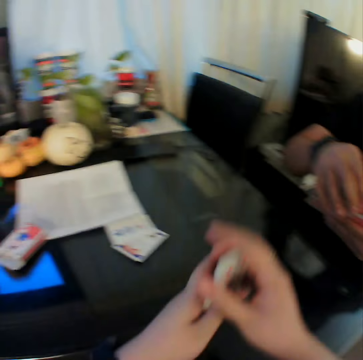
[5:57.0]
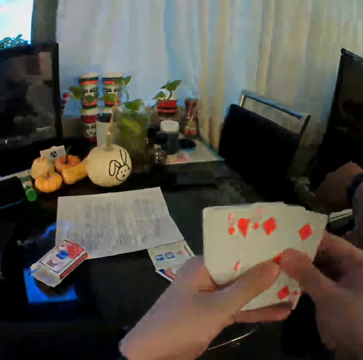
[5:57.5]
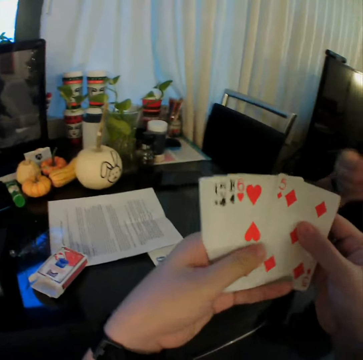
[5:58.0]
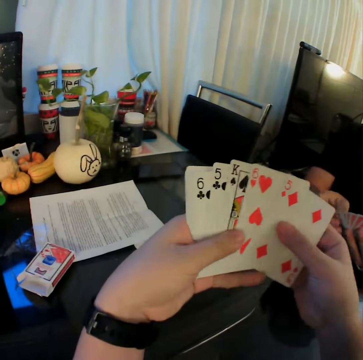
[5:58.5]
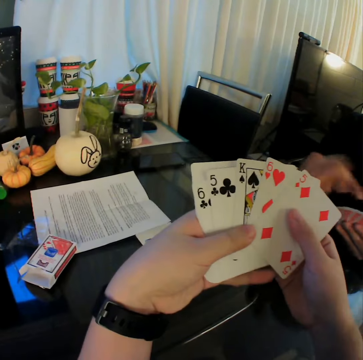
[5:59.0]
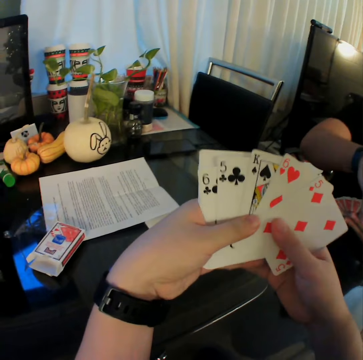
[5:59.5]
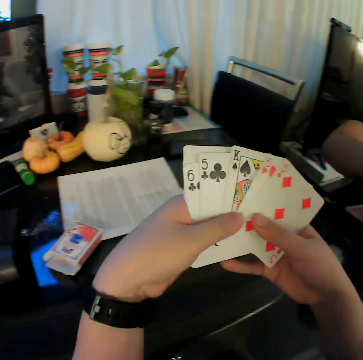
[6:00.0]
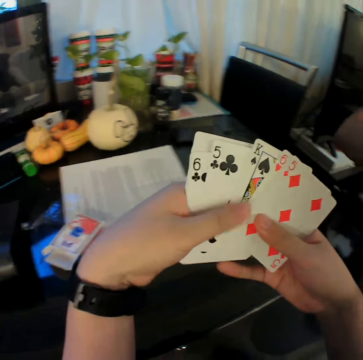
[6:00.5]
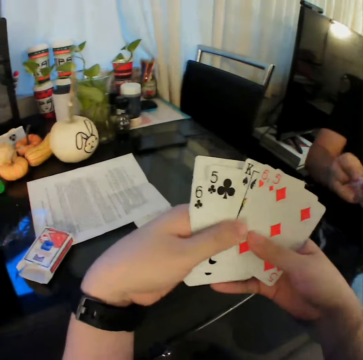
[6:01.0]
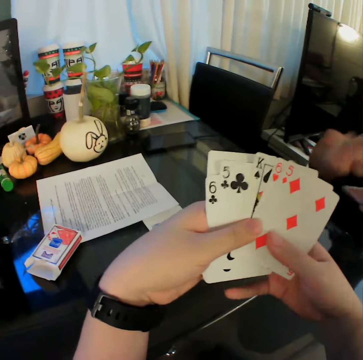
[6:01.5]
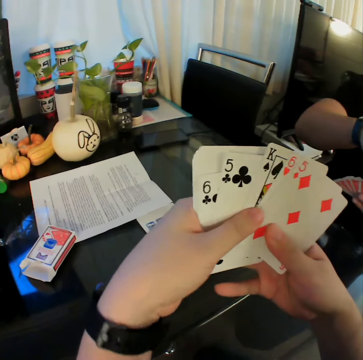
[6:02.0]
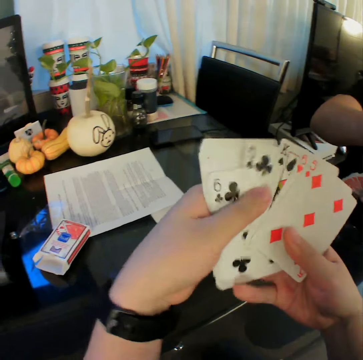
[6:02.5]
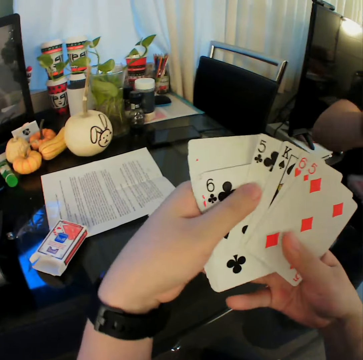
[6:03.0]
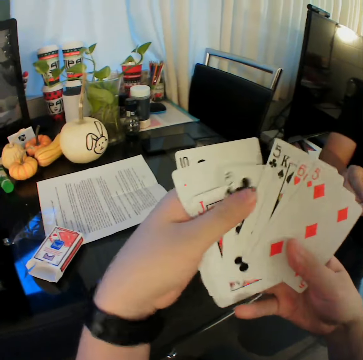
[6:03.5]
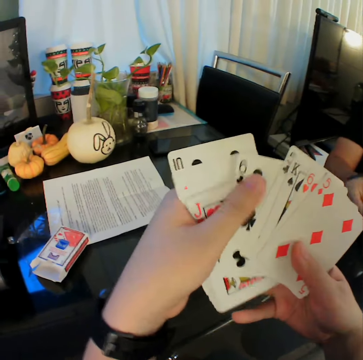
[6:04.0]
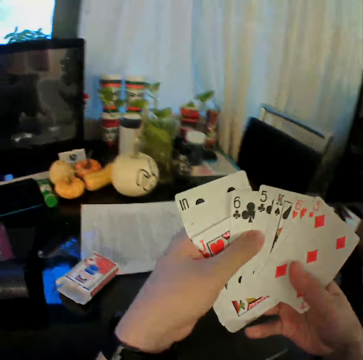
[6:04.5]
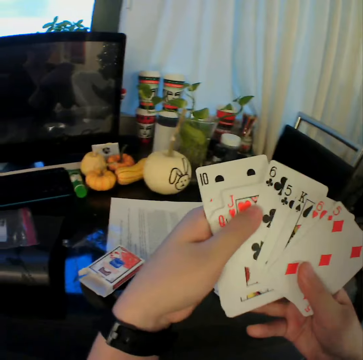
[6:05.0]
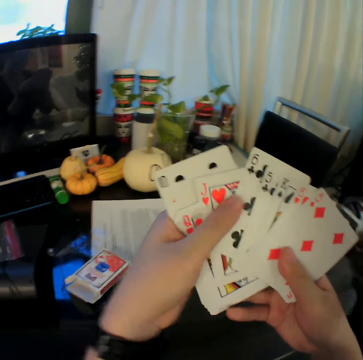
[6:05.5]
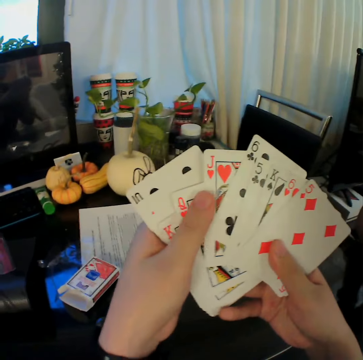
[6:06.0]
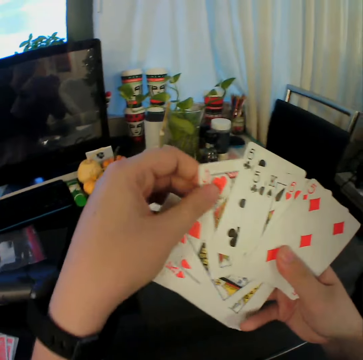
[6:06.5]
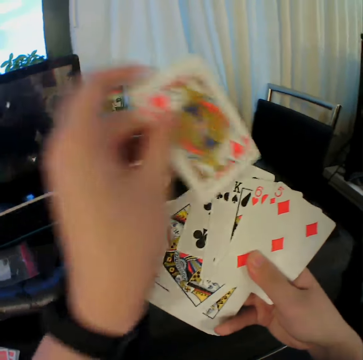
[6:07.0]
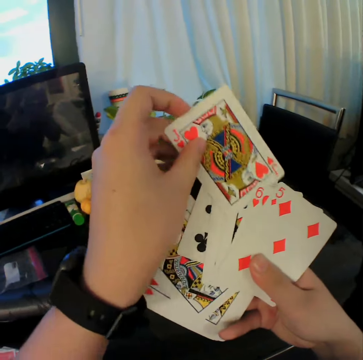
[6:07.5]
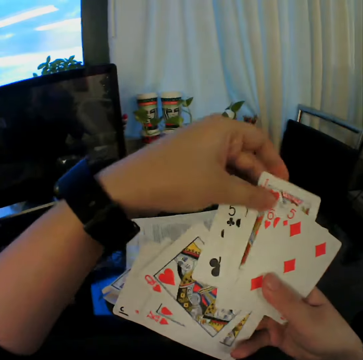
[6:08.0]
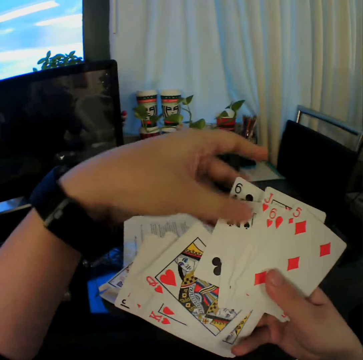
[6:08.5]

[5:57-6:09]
The camera wearer lifts the playing card. He spreads out the cards in both hands. He moves the playing cards. He repositions the cards in his hands with his left hand. He pulls a playing card from the right hand, lifts the playing card, and puts the playing card in the middle of others.

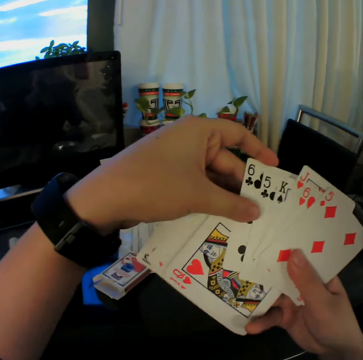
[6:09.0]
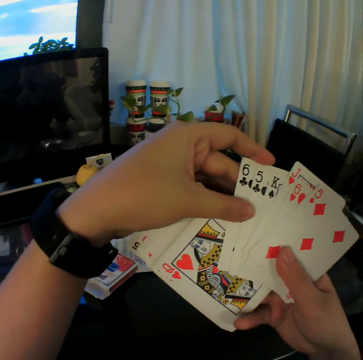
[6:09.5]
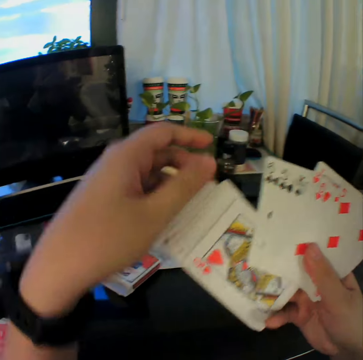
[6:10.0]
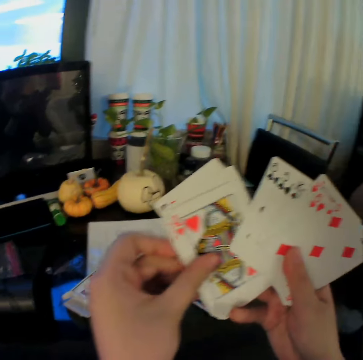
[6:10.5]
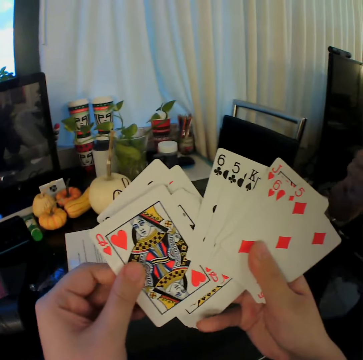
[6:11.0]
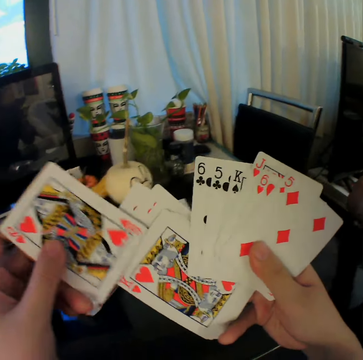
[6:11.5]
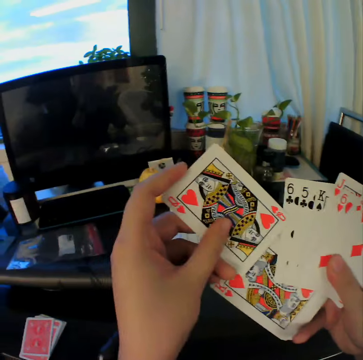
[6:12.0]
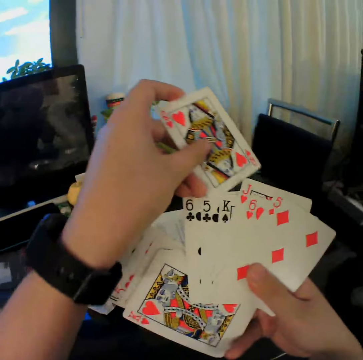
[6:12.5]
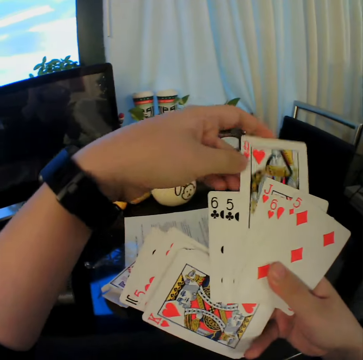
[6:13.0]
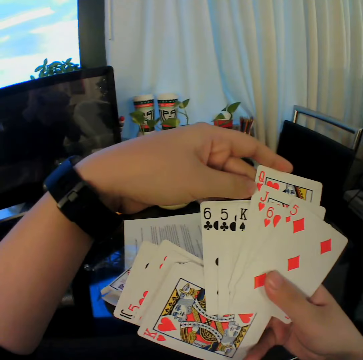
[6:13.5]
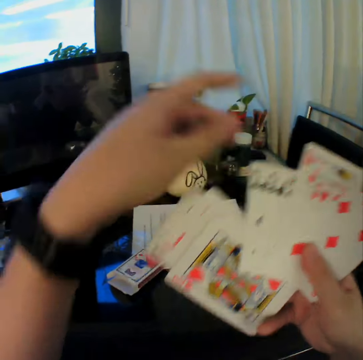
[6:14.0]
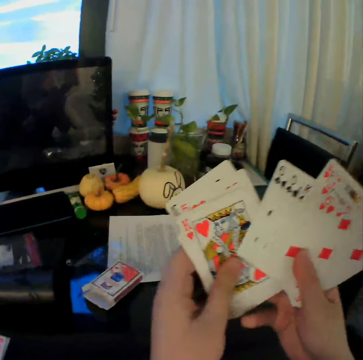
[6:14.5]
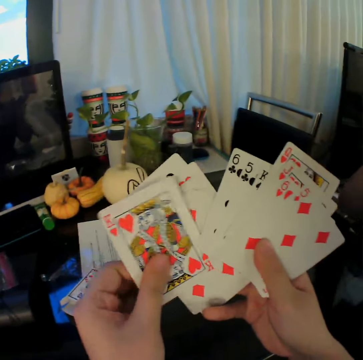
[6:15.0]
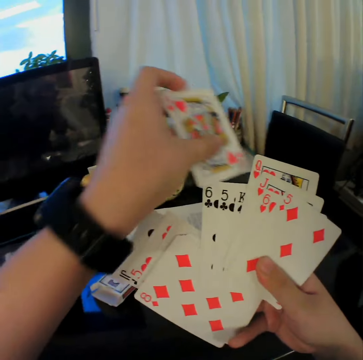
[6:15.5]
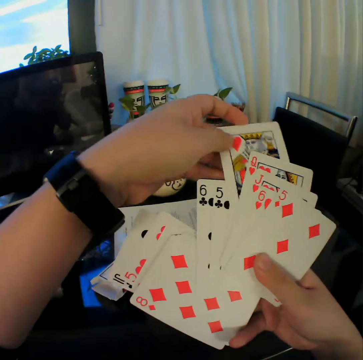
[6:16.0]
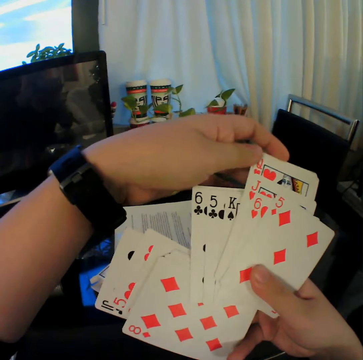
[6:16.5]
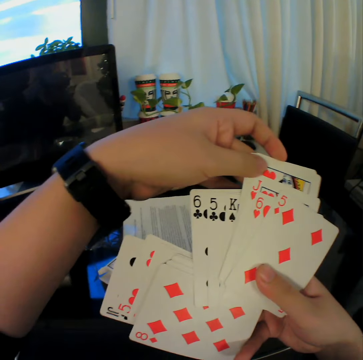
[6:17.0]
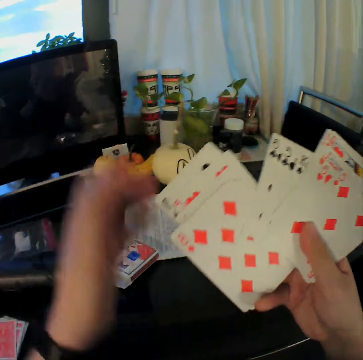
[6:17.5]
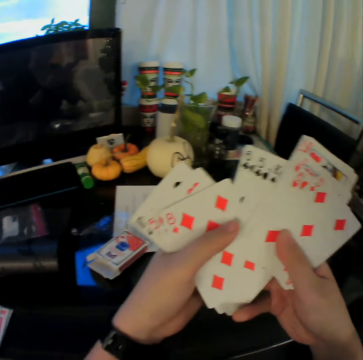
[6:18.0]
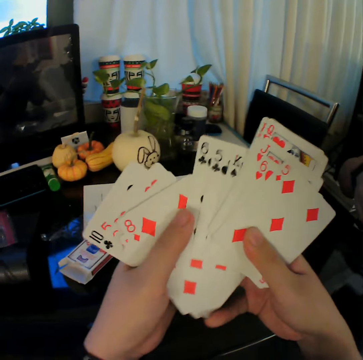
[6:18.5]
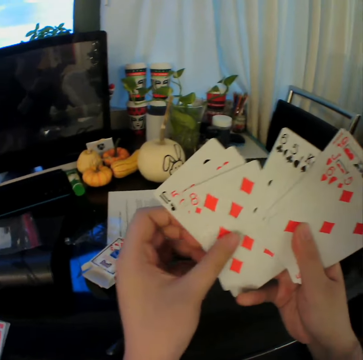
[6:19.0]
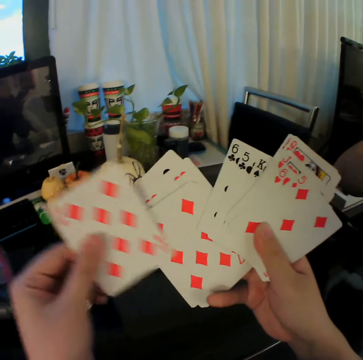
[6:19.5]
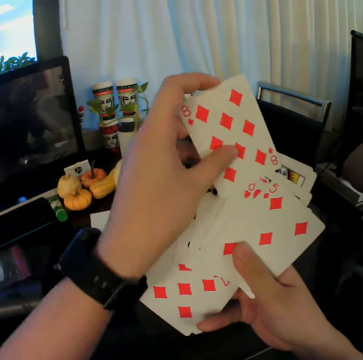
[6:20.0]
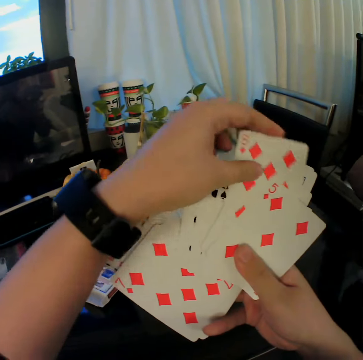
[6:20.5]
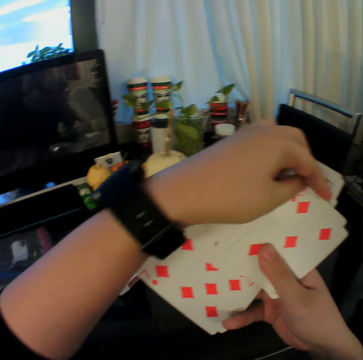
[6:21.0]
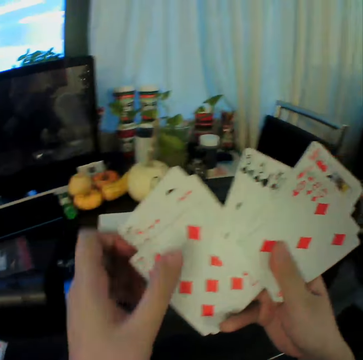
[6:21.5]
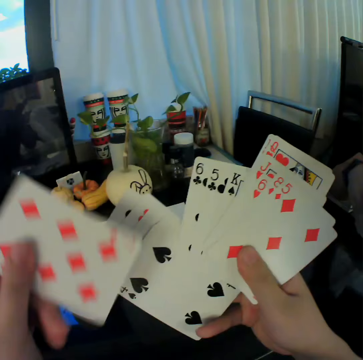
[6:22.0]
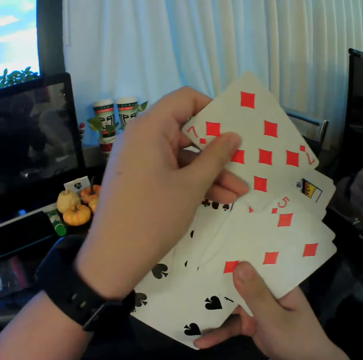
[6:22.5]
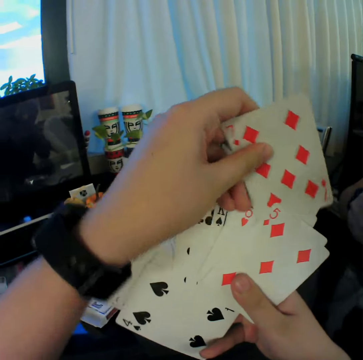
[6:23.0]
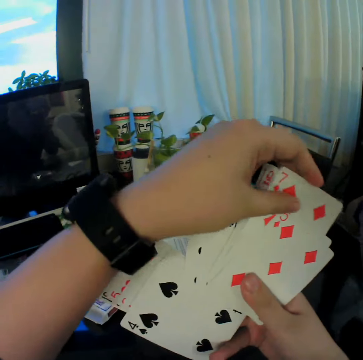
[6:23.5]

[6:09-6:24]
The camera wearer touches the playing card. They lift the left hand. They touch the playing card. They pull a playing card from the right hand. They put the playing card in the middle of others. They lift the left hand. They put the playing card in the middle of others. They move the left hand. They hold the playing cards. They pull a playing card from the right hand. They lift the left hand. They put the playing card in the middle of others. They move the left hand. They hold the playing cards. They look at the playing cards. They pull a playing card from the right hand. They lift the left hand. They put the playing card in the middle of others. They lift the left hand. They hold the playing cards. They pull a playing card from the right hand. They lift the left hand. They put the playing card in the middle of others.

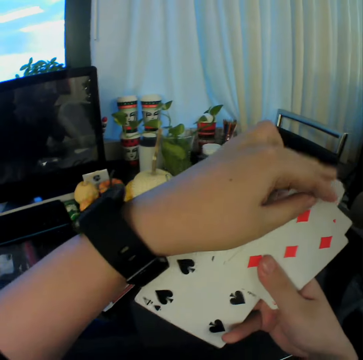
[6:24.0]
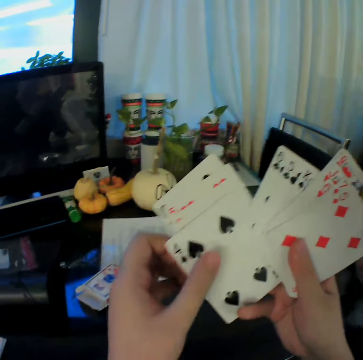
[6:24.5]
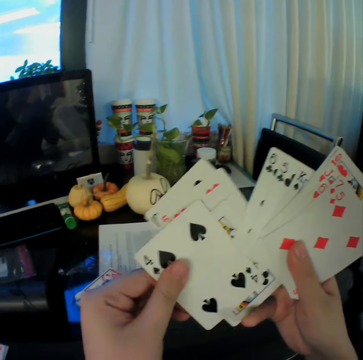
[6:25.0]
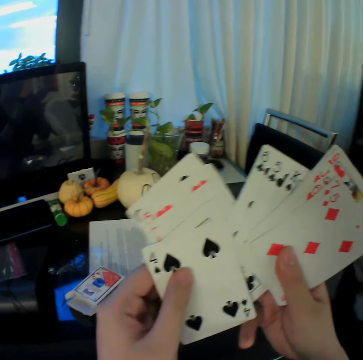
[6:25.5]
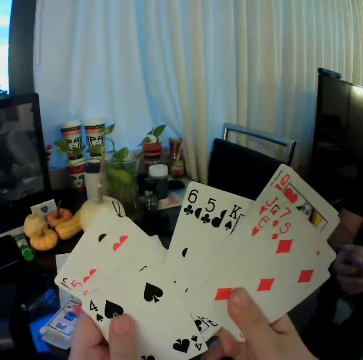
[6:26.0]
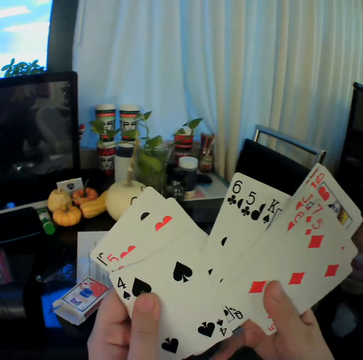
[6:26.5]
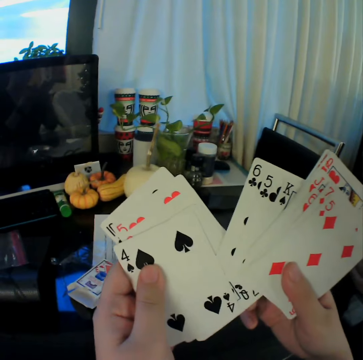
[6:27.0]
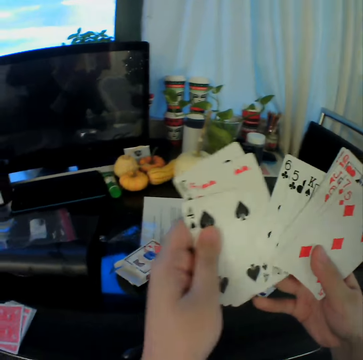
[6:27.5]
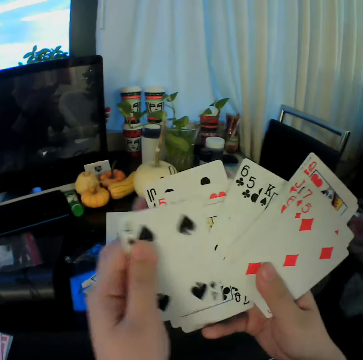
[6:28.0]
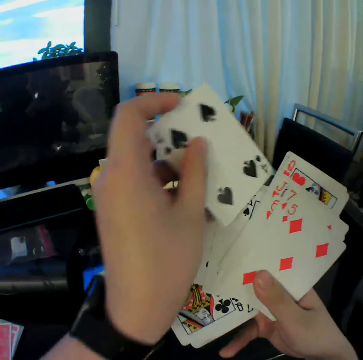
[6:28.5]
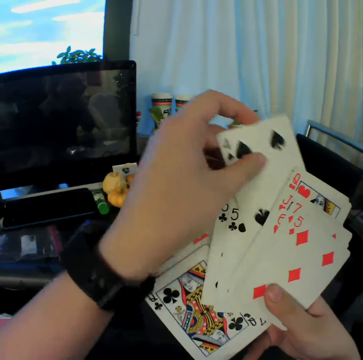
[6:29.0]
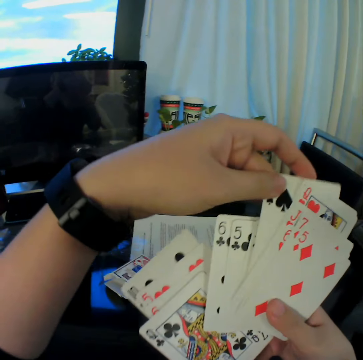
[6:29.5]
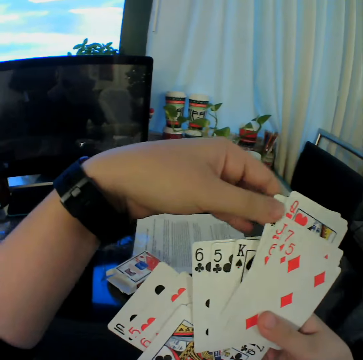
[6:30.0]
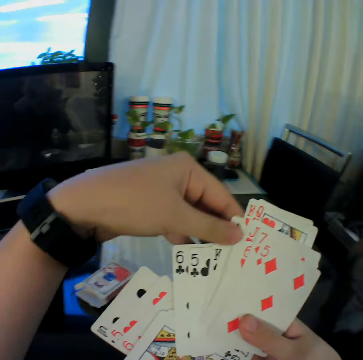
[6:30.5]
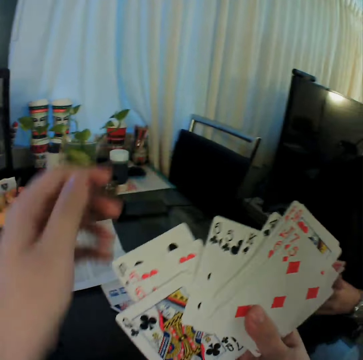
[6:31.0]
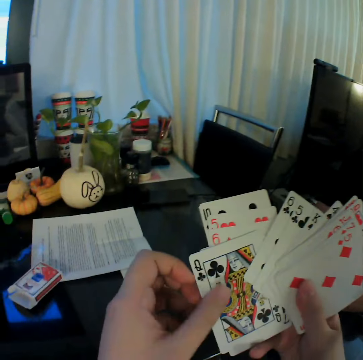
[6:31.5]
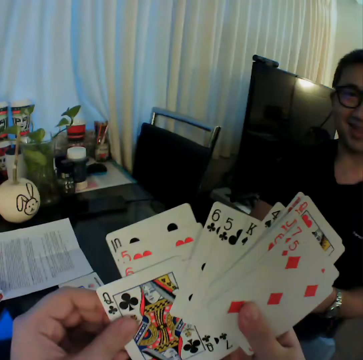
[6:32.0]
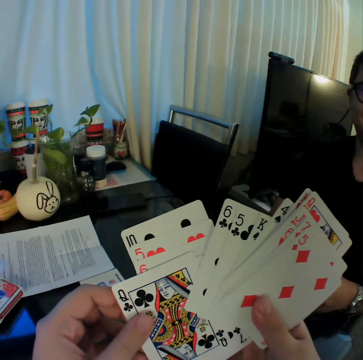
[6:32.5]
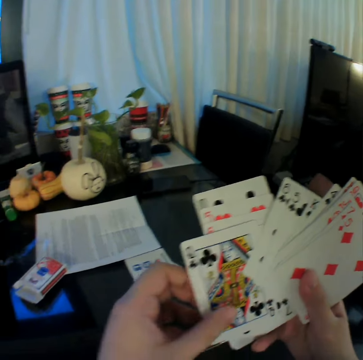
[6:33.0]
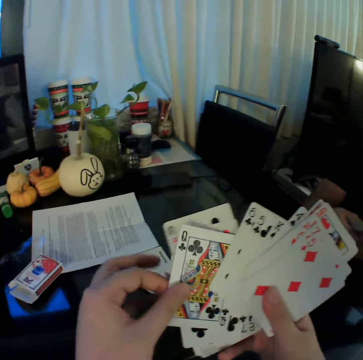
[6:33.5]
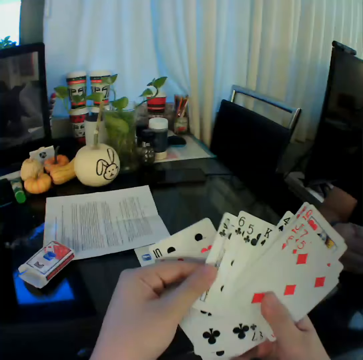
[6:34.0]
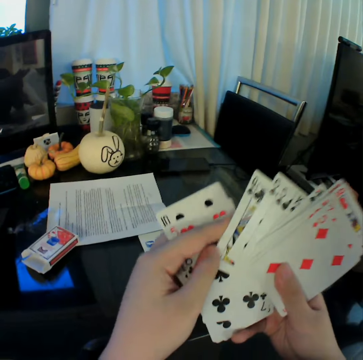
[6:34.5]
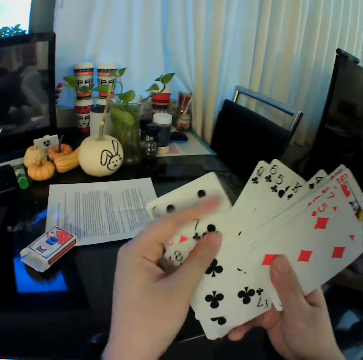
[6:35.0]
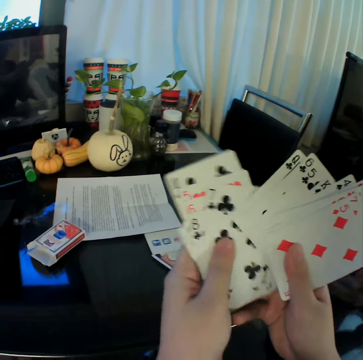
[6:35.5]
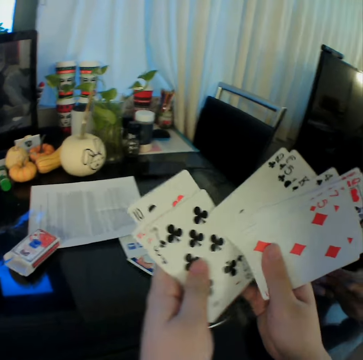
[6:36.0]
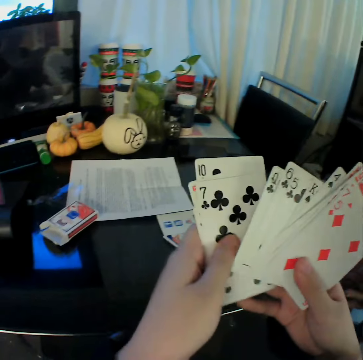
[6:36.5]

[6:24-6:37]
The camera wearer lifts the left hand. They hold the playing cards. They pull a playing card from the right hand. They move the playing cards. They look at the playing cards. They pull a playing card from the right hand. They lift the left hand. They pull a playing card from the right hand. They lift the left hand. They hold the playing cards. They look at the playing cards. They move the playing cards. They look at the playing cards.
